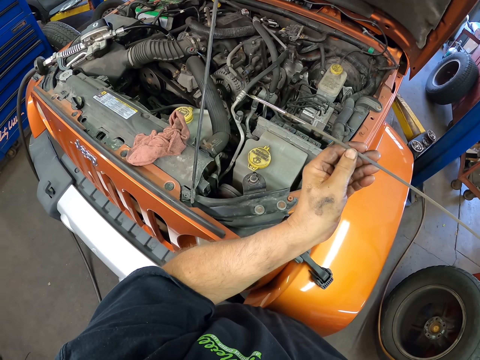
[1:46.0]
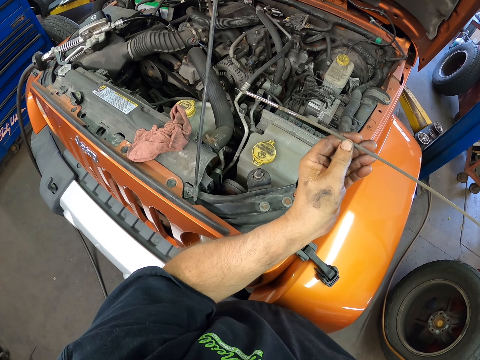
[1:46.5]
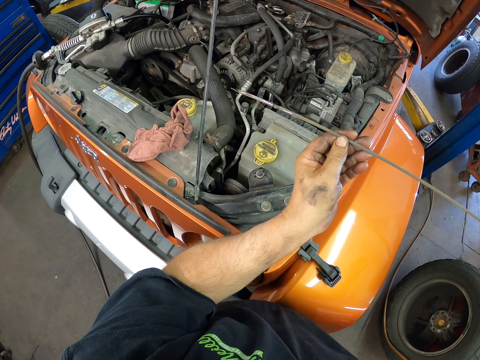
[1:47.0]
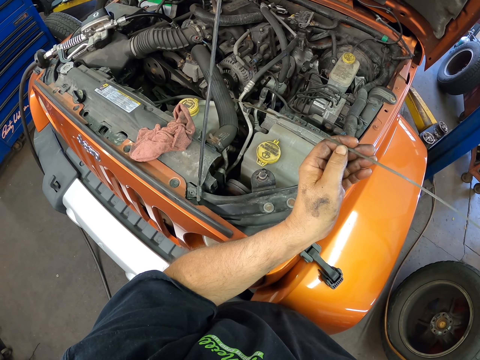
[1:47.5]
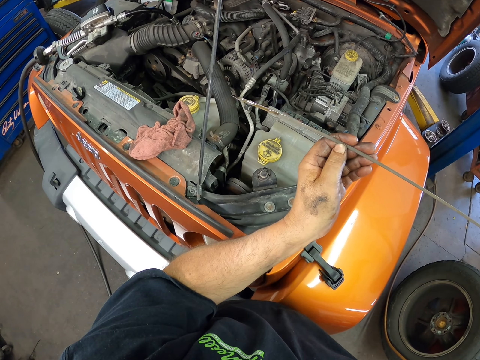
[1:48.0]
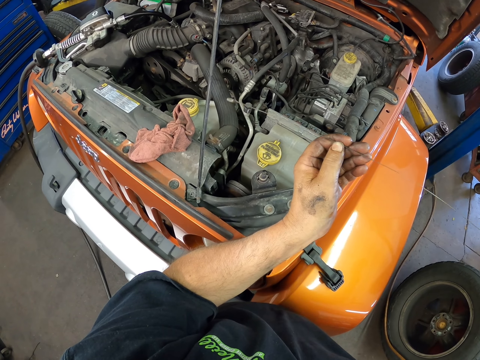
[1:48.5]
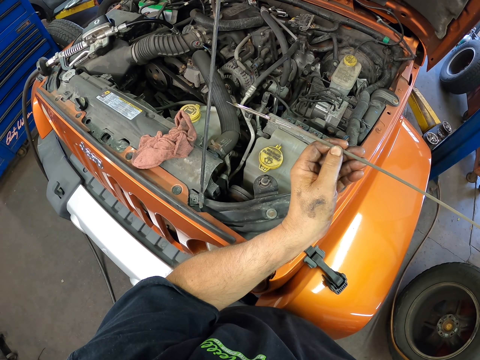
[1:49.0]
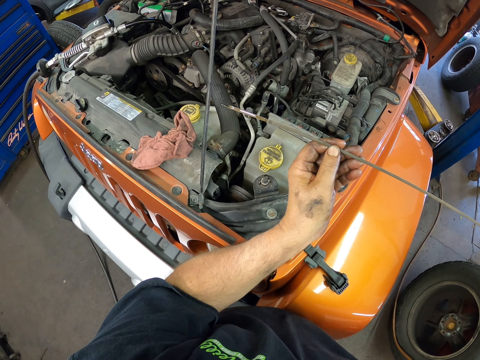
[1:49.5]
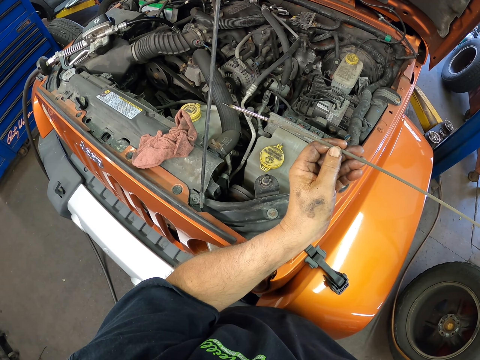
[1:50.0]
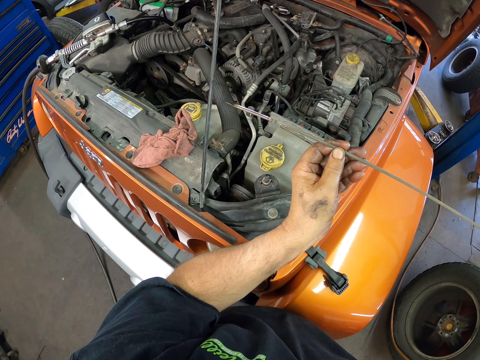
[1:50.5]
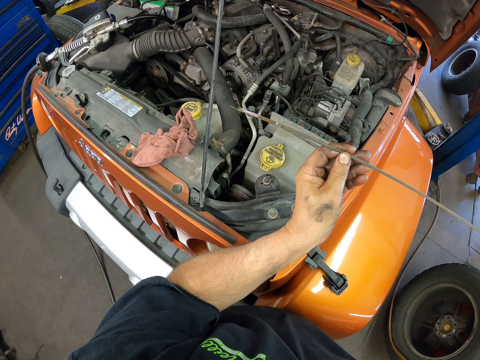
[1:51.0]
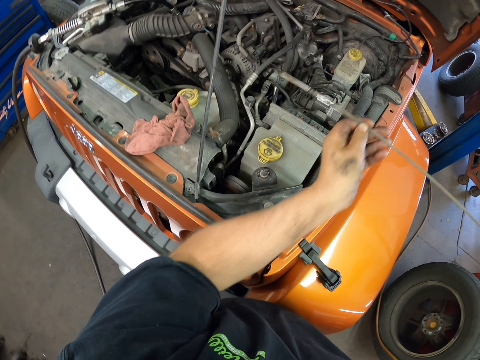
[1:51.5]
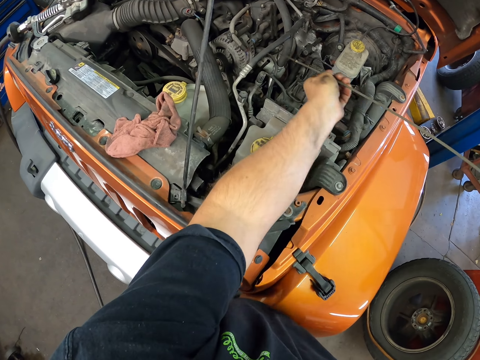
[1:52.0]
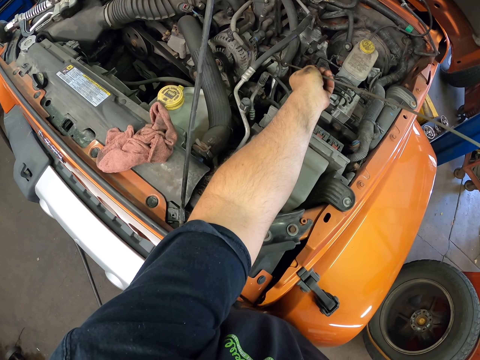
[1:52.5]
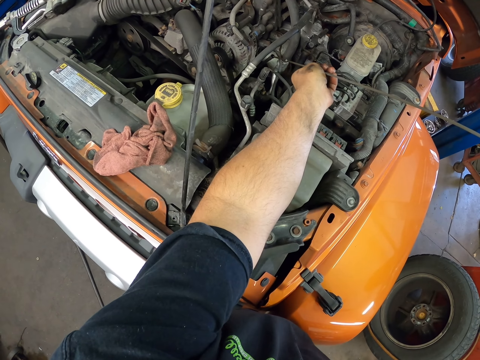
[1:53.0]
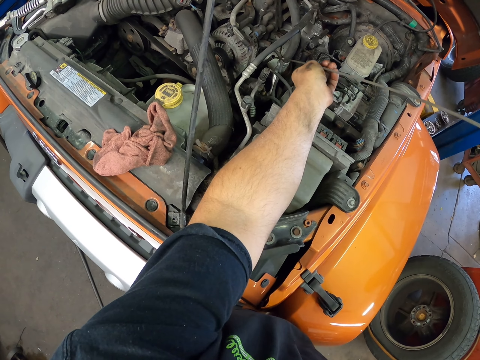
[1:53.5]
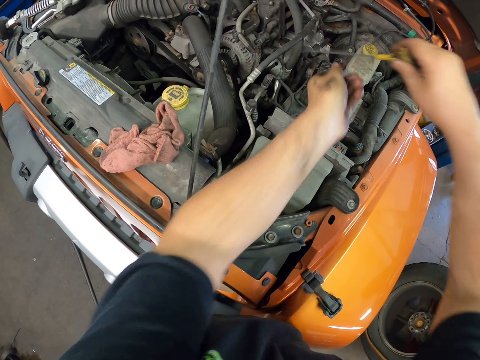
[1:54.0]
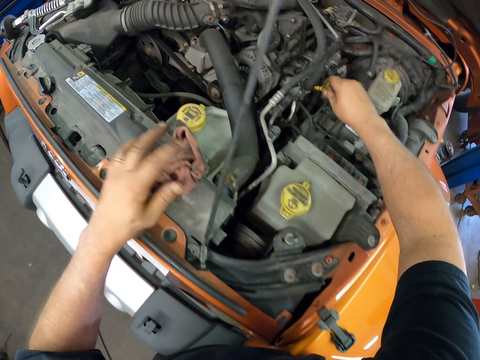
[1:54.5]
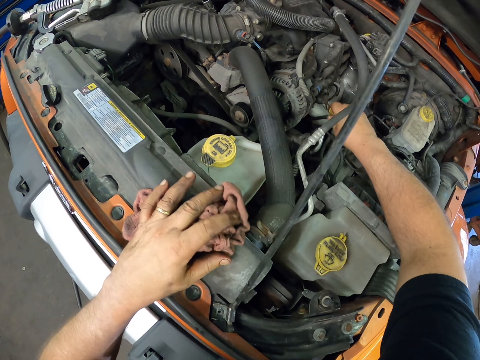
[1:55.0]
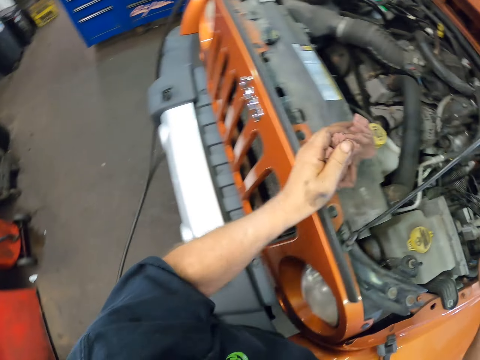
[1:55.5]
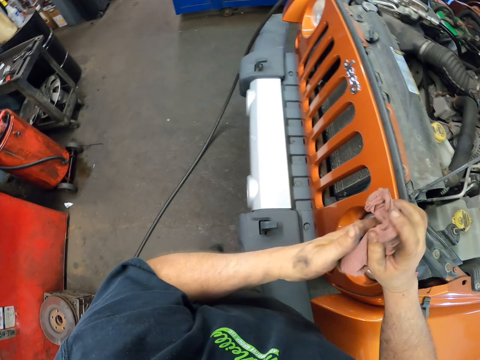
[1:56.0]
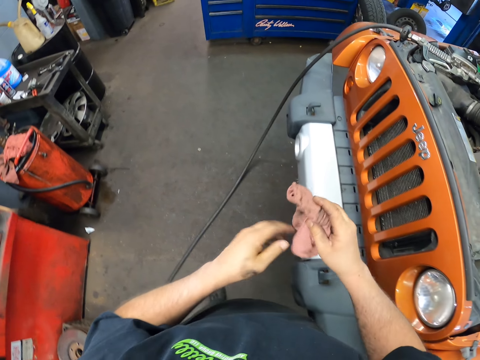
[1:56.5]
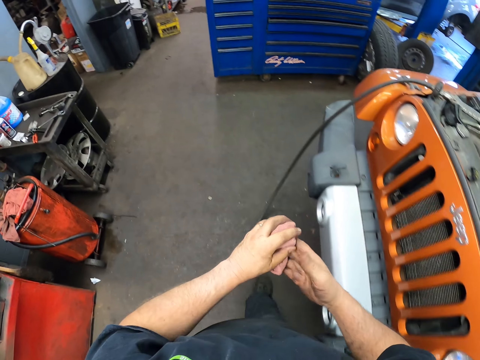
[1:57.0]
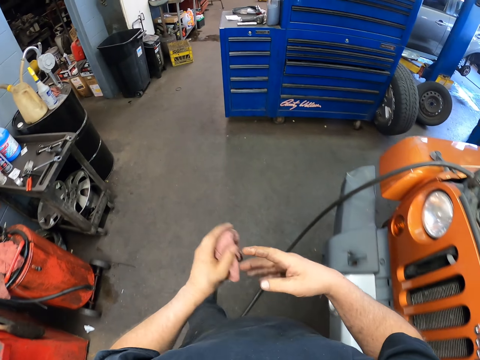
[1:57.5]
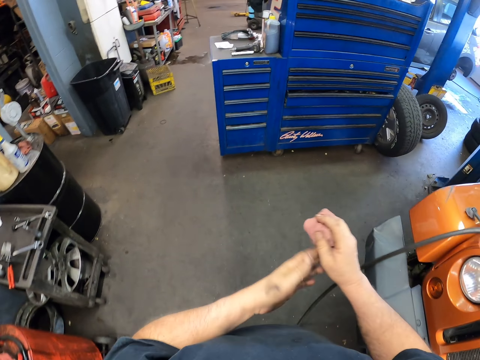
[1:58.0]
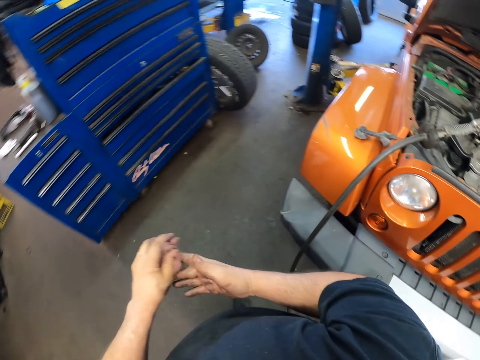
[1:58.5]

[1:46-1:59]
The camera wearer stares at the long steel. They turn the steel. They stare at the steel. They dip the steel back in the fuel tank to determine the fuel level. They move the left hand from the steel. They move a hand on the towel. They wipe their hands with the cloth. They walk.

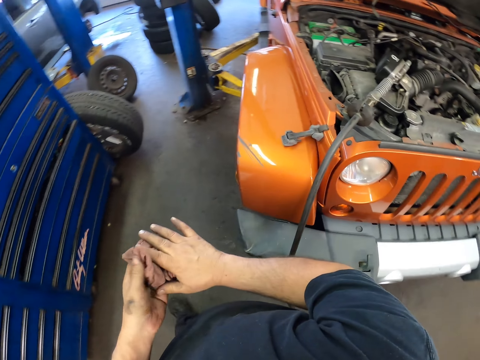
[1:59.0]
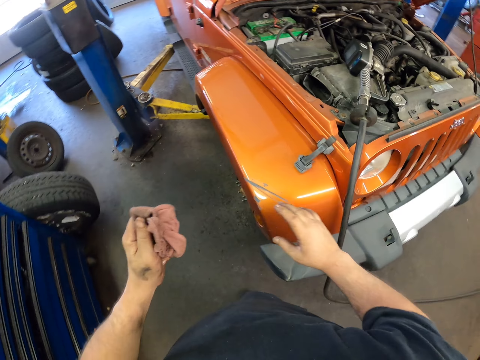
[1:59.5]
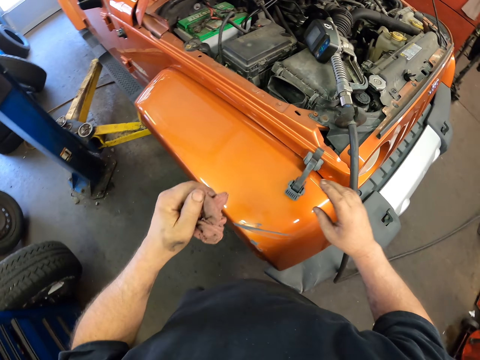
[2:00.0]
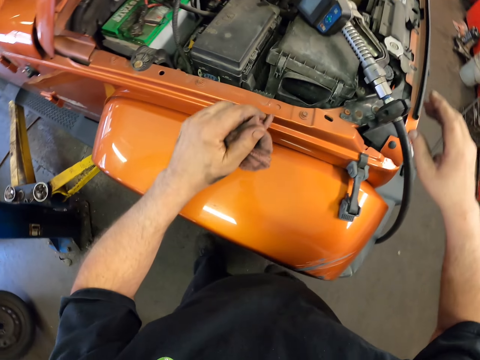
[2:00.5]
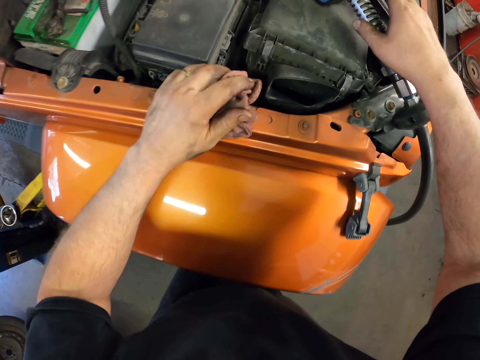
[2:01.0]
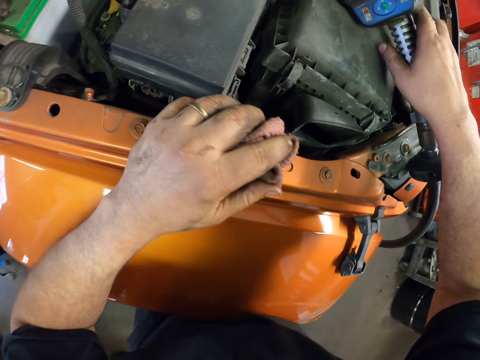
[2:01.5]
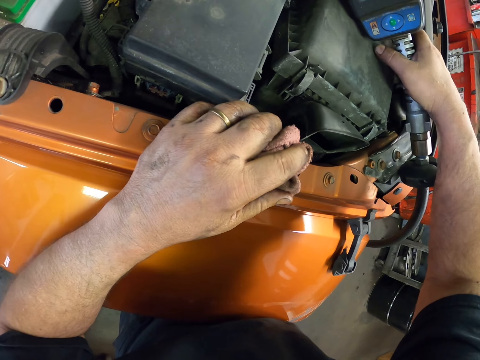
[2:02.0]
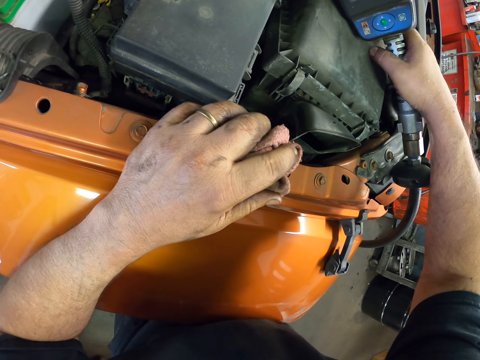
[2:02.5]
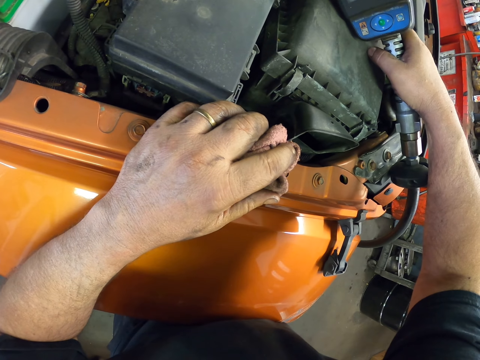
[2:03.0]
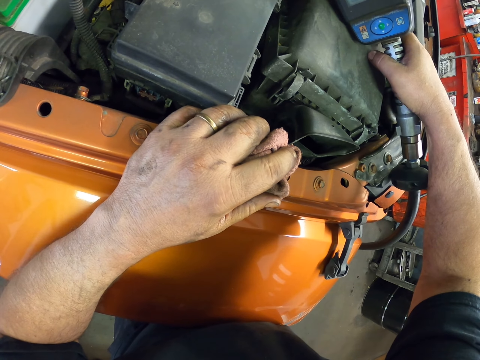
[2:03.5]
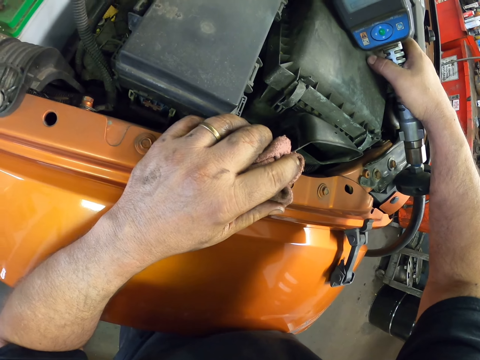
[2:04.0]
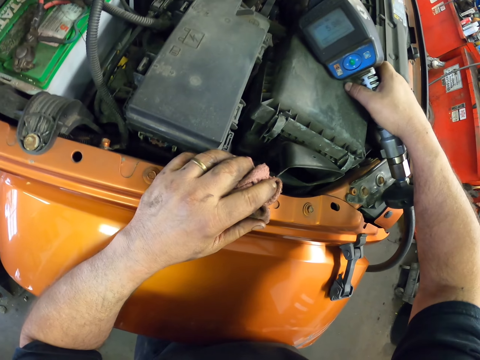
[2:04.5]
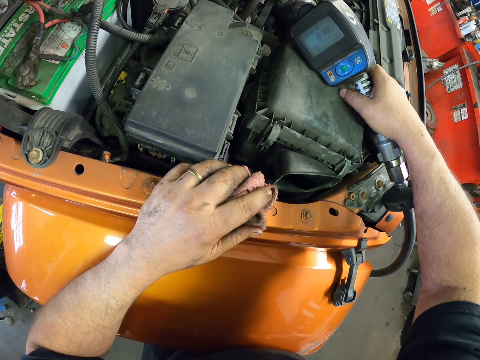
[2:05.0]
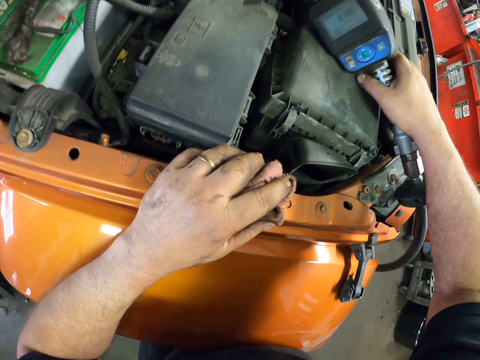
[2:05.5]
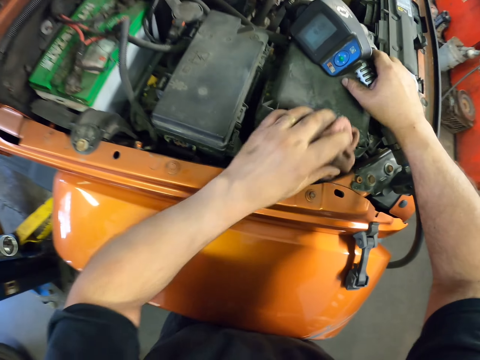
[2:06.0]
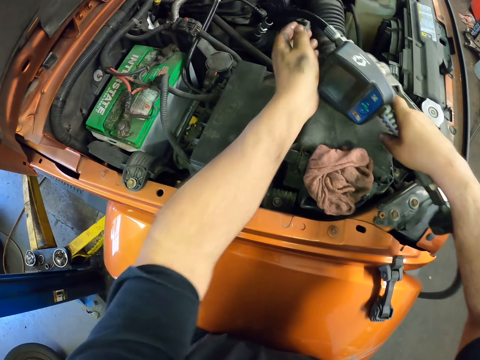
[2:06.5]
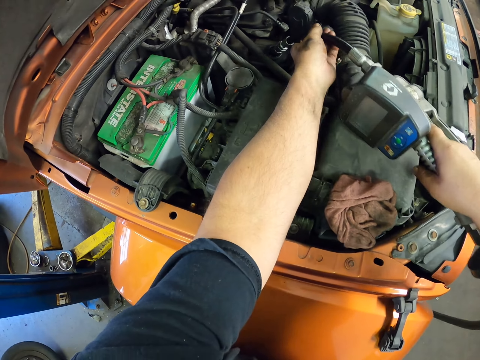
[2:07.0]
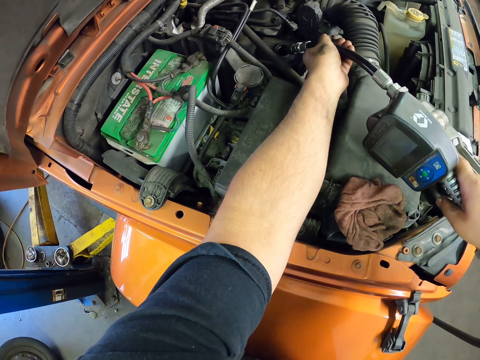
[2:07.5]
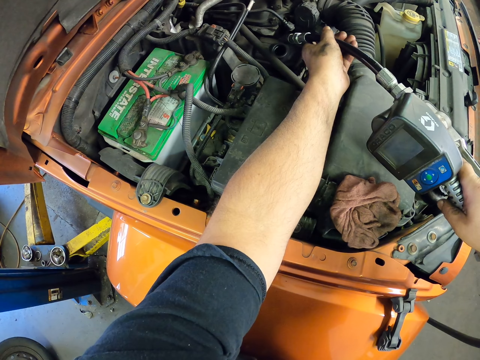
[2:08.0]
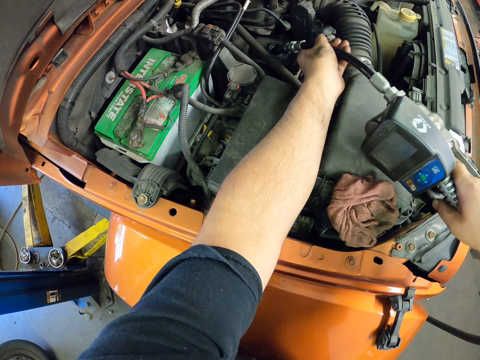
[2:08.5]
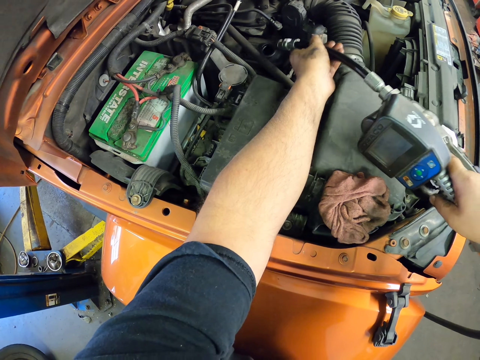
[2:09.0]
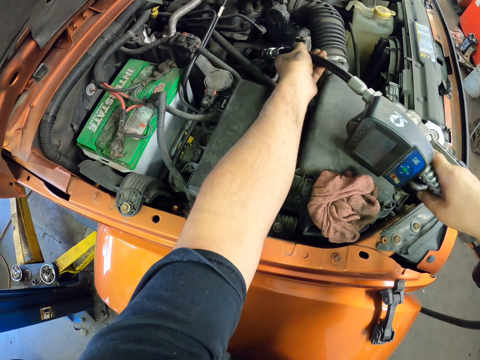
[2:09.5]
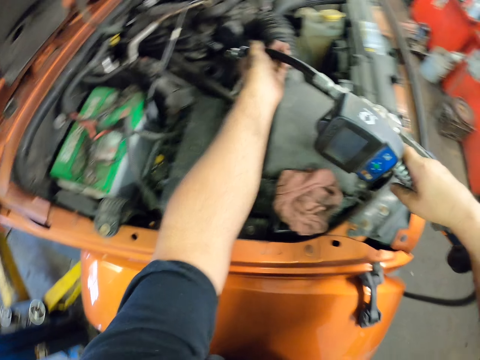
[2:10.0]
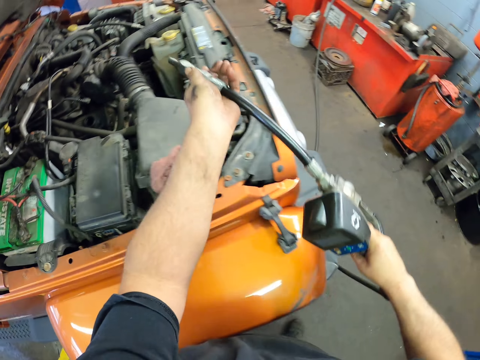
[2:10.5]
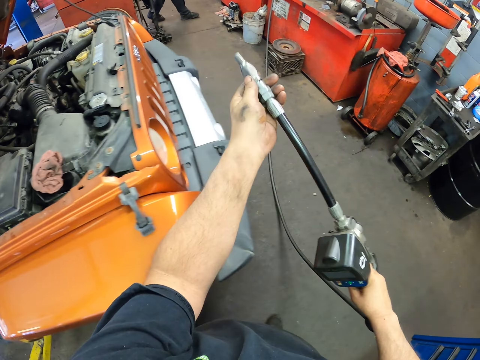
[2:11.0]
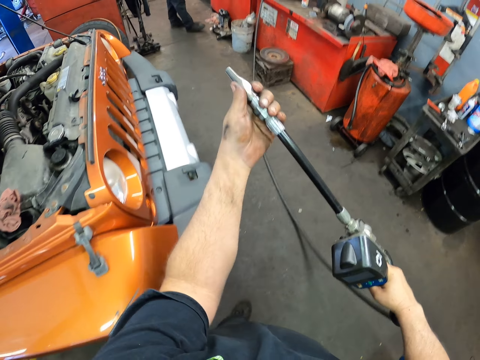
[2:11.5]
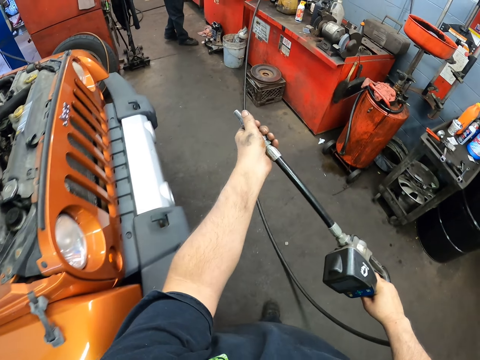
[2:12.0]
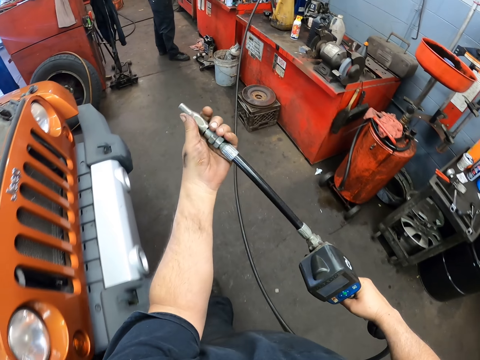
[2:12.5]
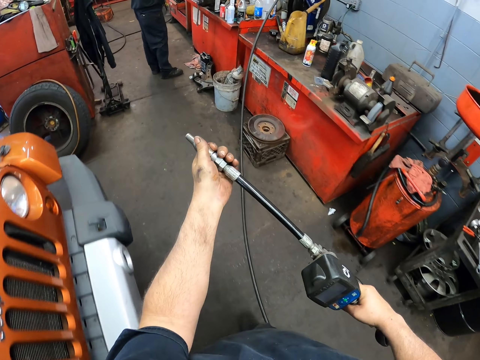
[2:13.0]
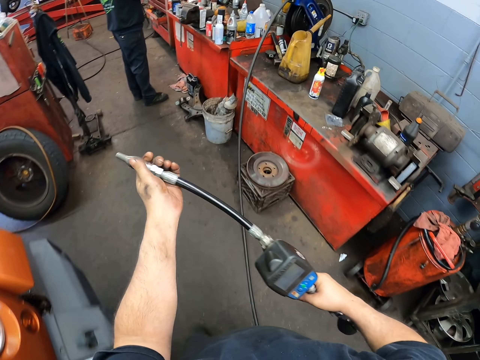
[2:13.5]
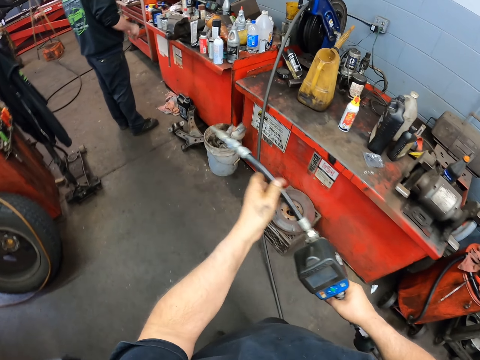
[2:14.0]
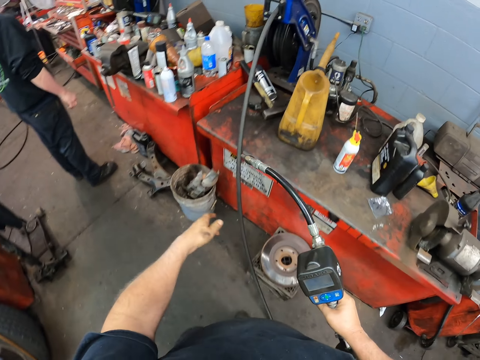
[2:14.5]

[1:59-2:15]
The camera wearer moves around. They move a hand on the machine tool on the car. They hold the machine tool with the right hand. They place the towel on the car. They hold the tool with the left hand on the engine box. They move the tool on the engine box. They remove the tool from the engine box. A person walks around. The camera wearer opens the front part of the tool. They walk around.
